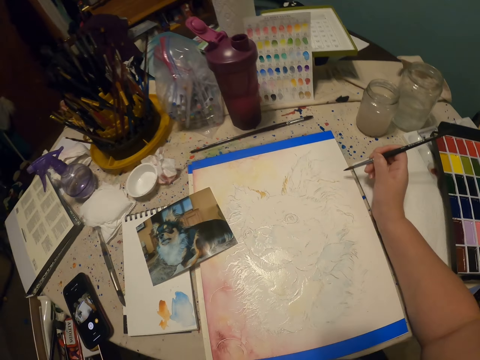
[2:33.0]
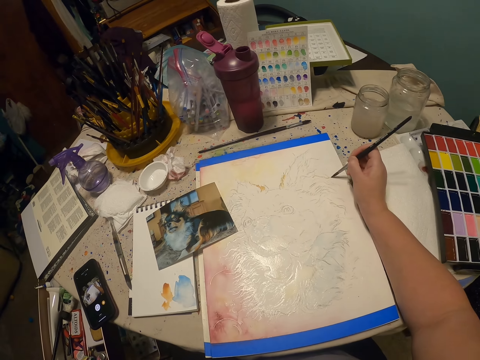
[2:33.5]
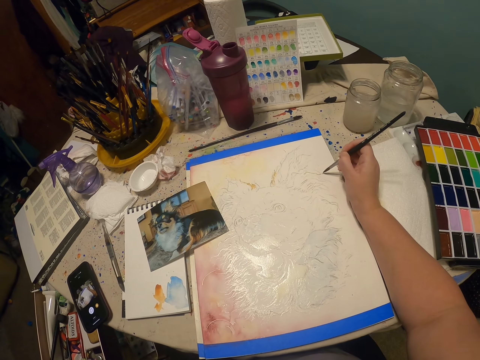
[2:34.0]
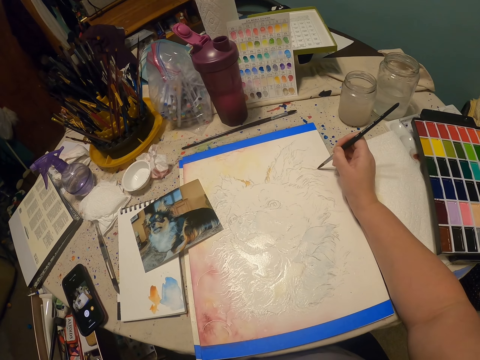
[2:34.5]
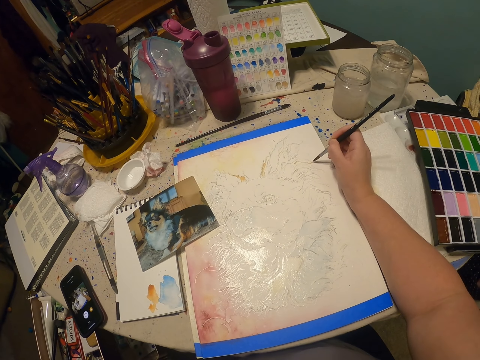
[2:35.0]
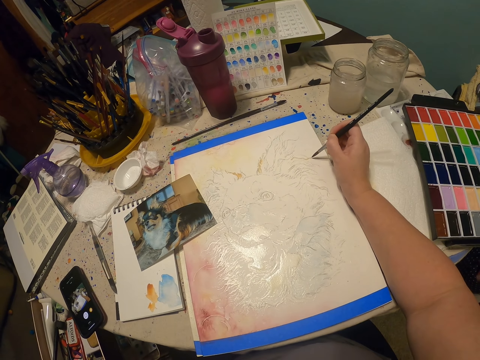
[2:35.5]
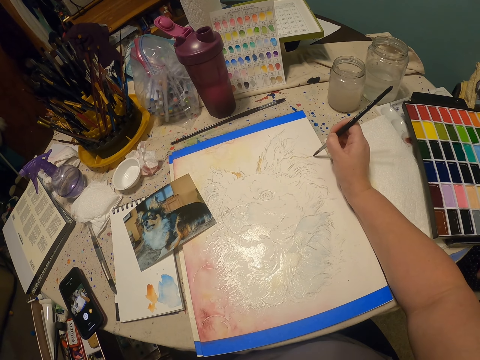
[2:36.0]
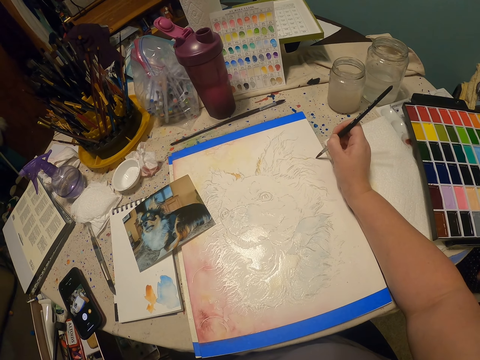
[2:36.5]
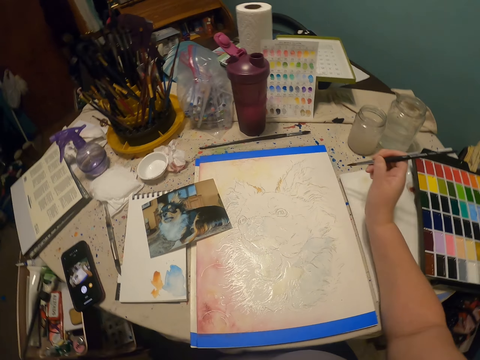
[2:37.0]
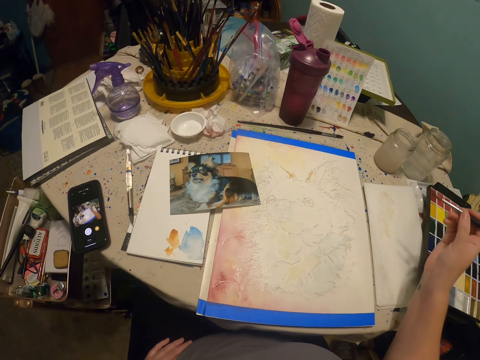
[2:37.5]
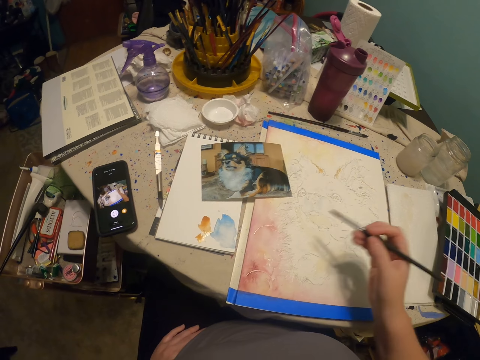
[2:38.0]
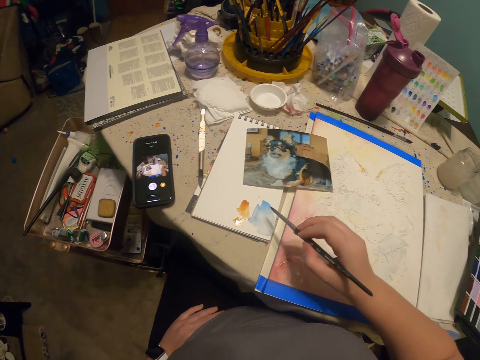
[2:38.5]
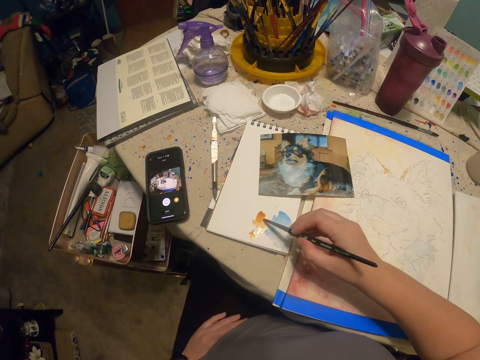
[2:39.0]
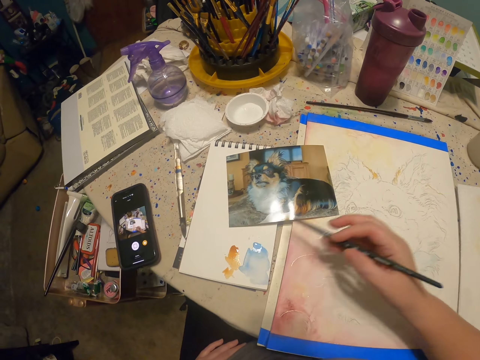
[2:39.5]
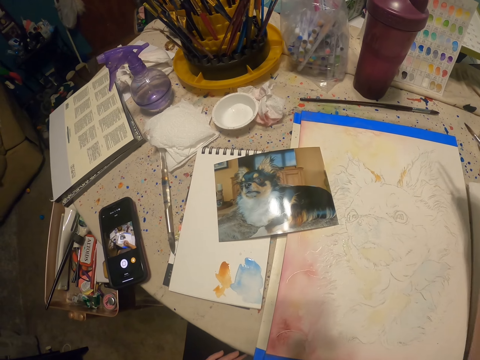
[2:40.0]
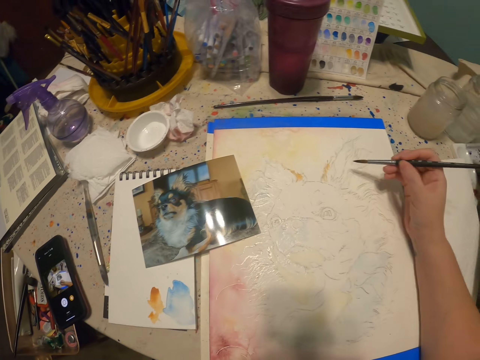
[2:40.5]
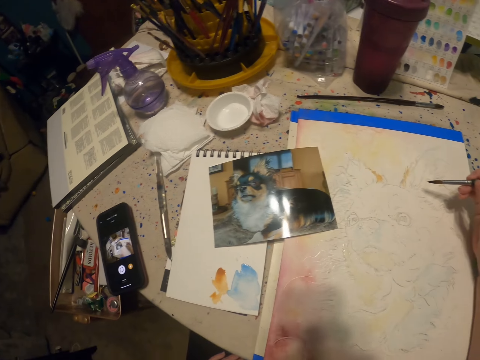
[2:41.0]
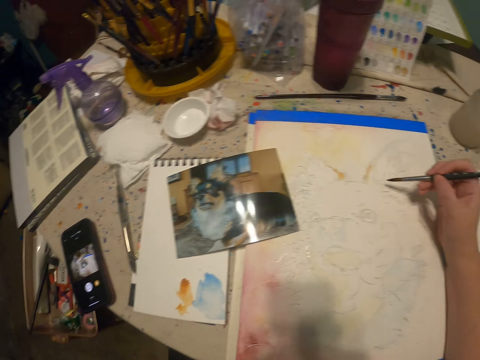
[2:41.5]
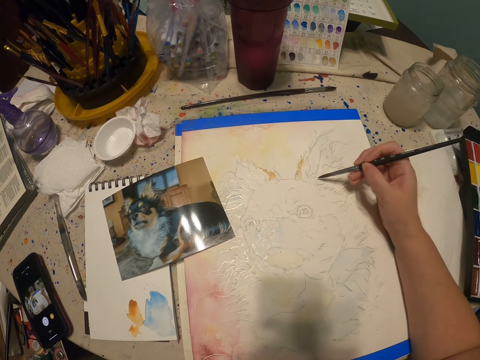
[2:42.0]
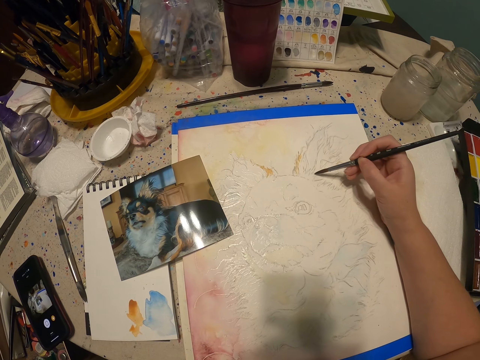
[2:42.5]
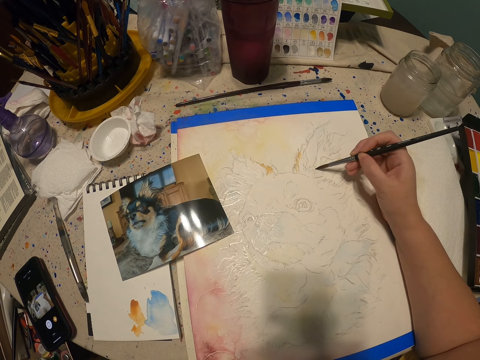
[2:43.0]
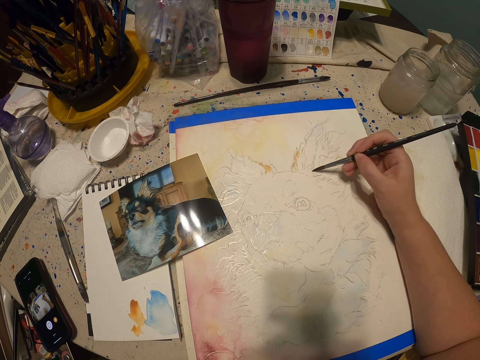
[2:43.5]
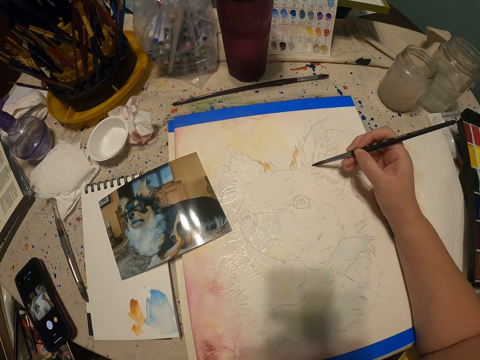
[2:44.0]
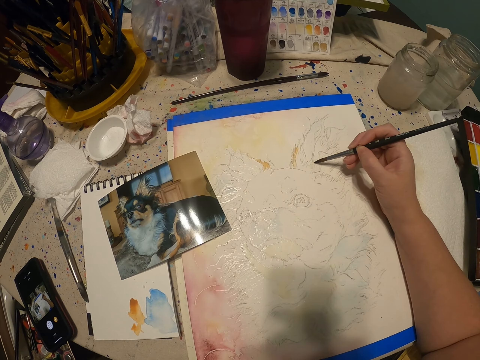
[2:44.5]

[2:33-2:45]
The camera wearer paints on the painting. They lift up the paint brush. They touch paint on the paper. They paint on the writing pad.

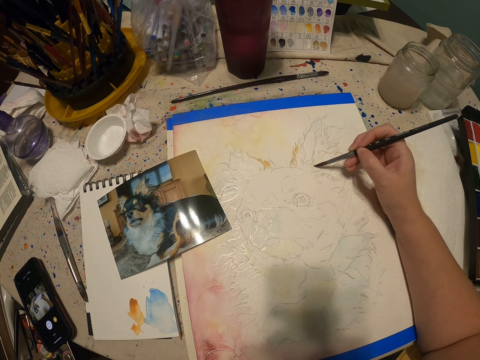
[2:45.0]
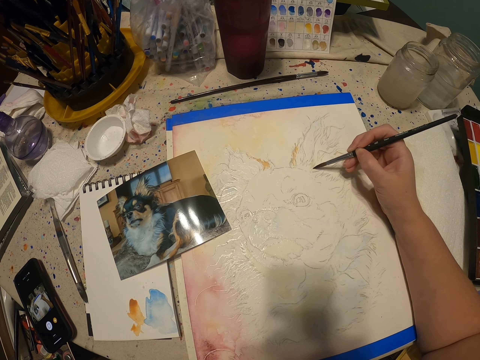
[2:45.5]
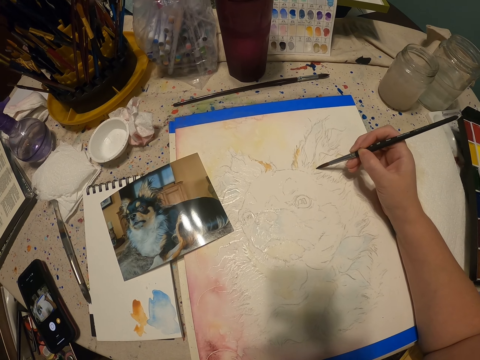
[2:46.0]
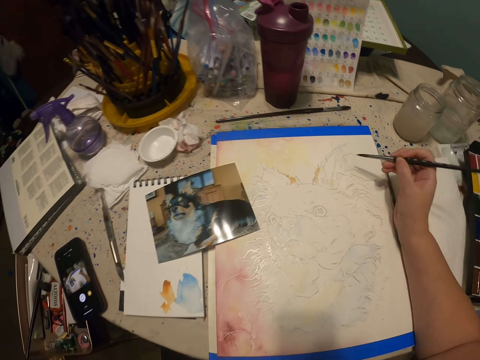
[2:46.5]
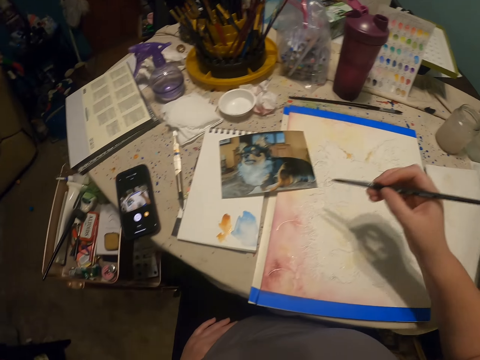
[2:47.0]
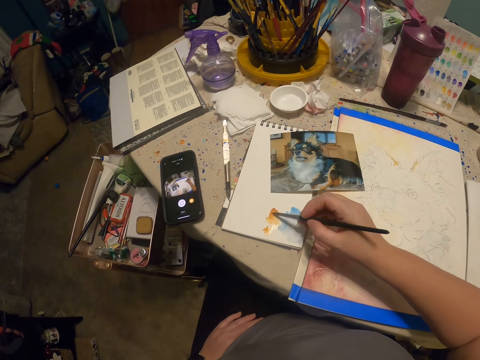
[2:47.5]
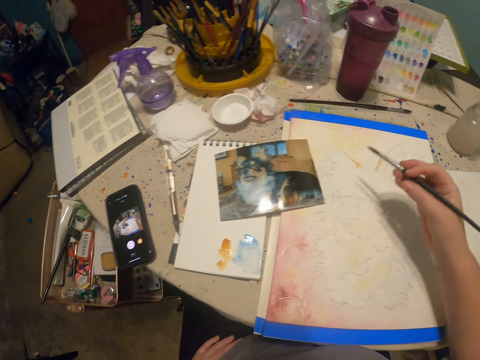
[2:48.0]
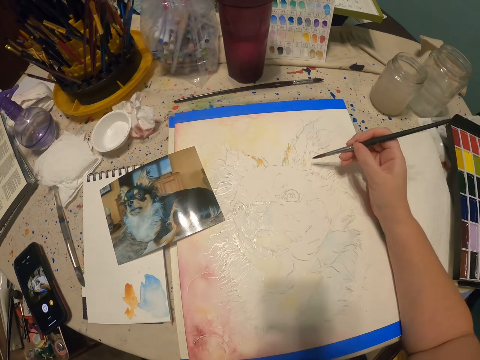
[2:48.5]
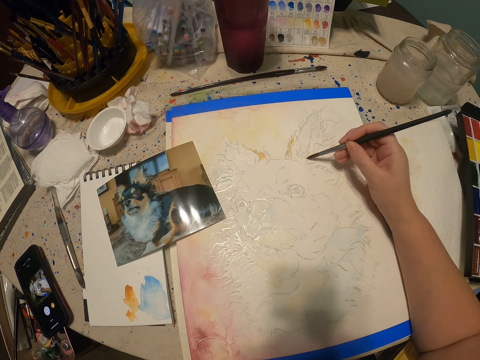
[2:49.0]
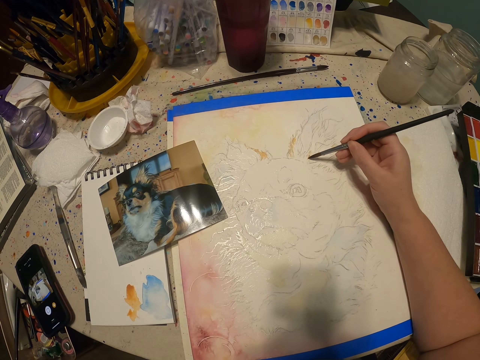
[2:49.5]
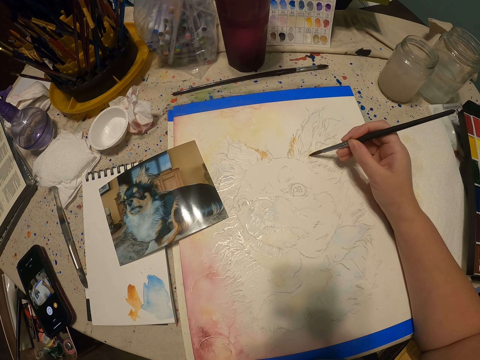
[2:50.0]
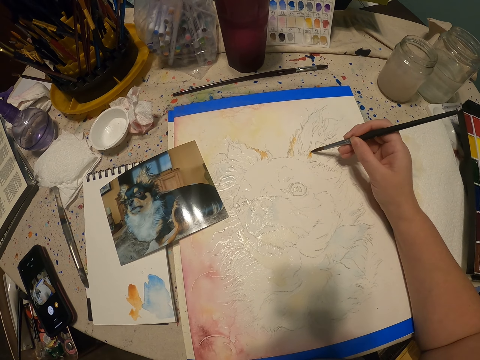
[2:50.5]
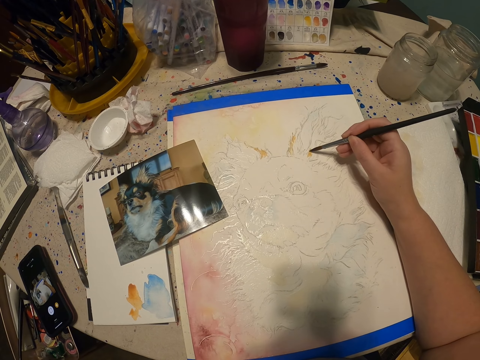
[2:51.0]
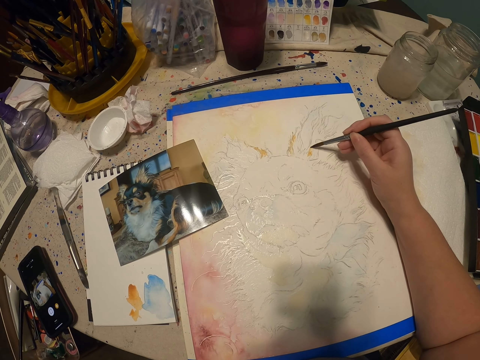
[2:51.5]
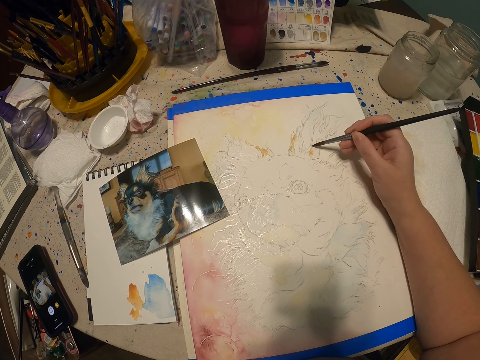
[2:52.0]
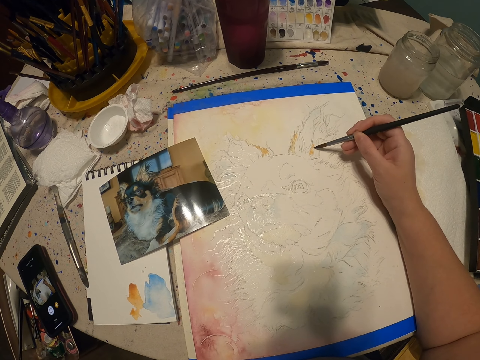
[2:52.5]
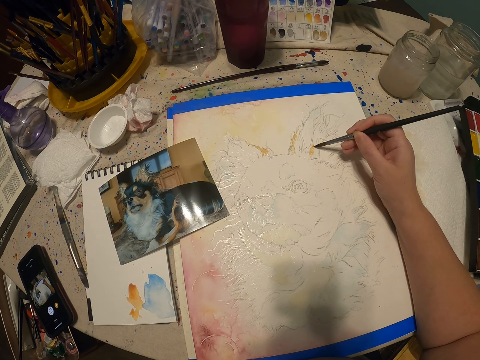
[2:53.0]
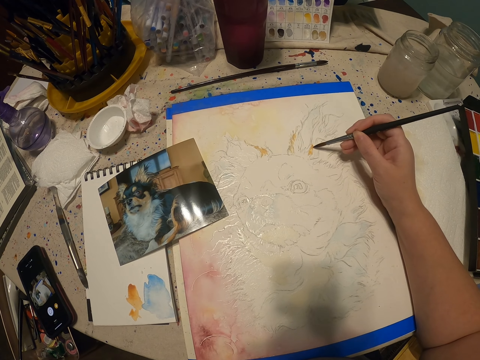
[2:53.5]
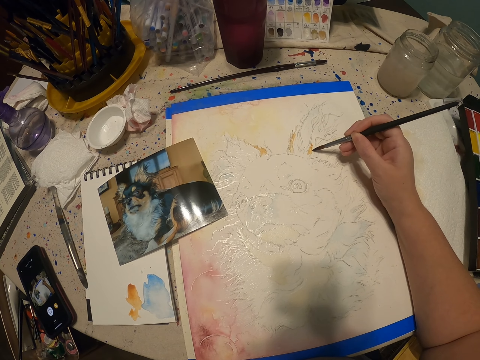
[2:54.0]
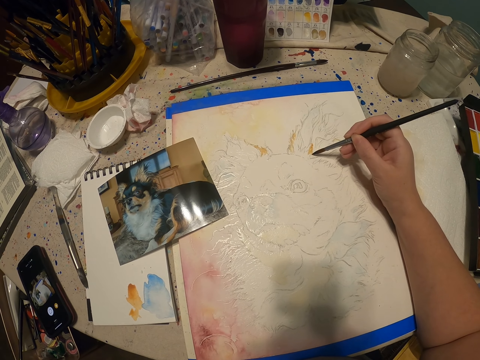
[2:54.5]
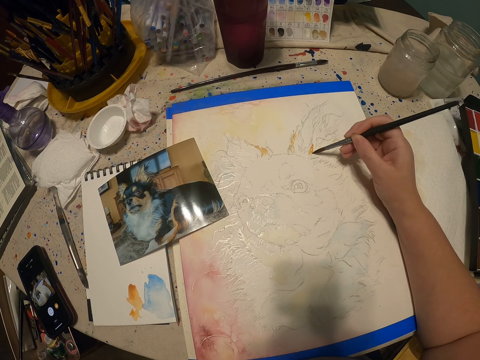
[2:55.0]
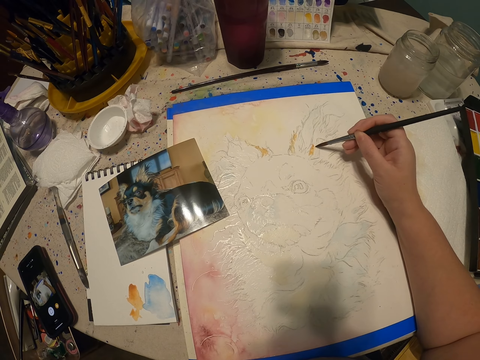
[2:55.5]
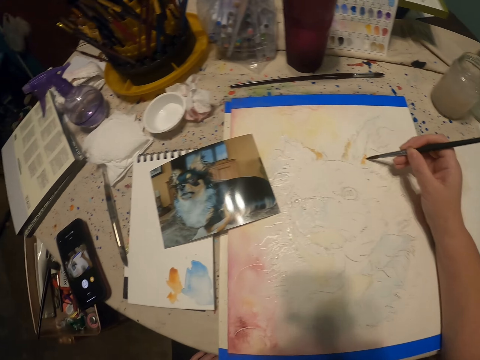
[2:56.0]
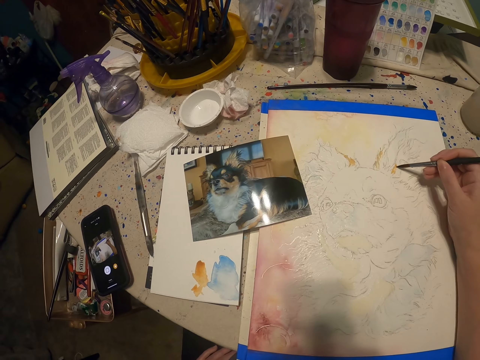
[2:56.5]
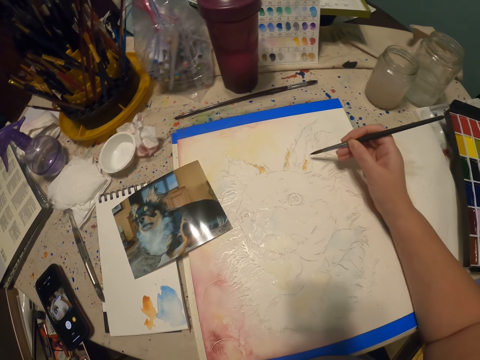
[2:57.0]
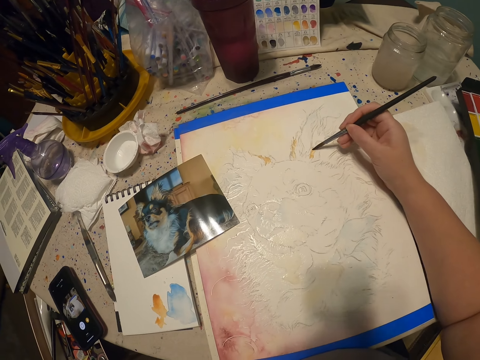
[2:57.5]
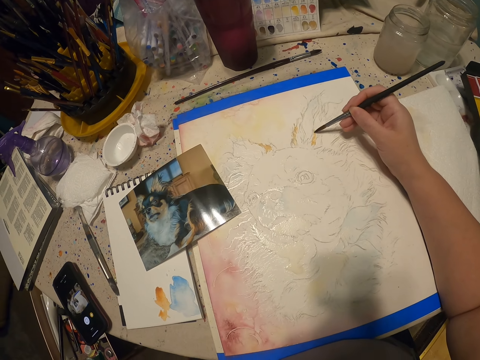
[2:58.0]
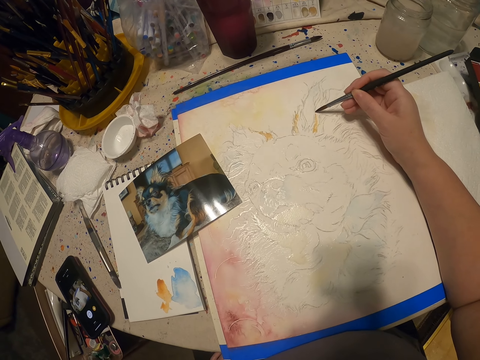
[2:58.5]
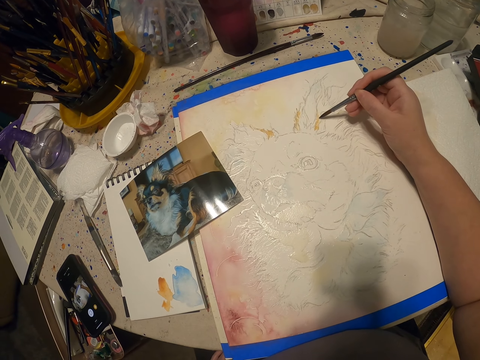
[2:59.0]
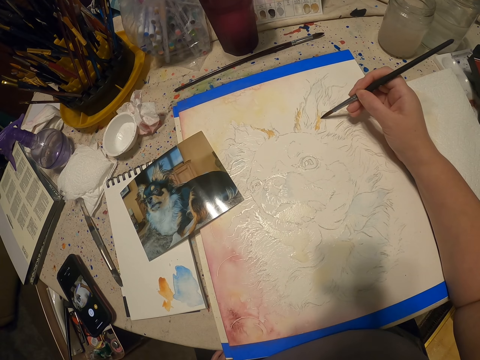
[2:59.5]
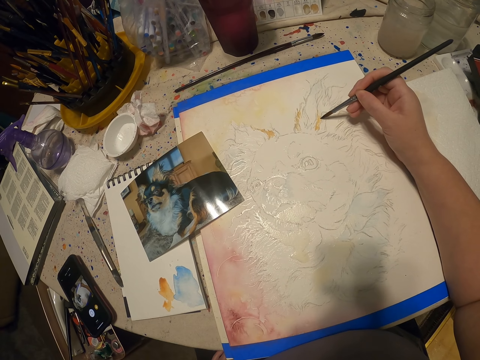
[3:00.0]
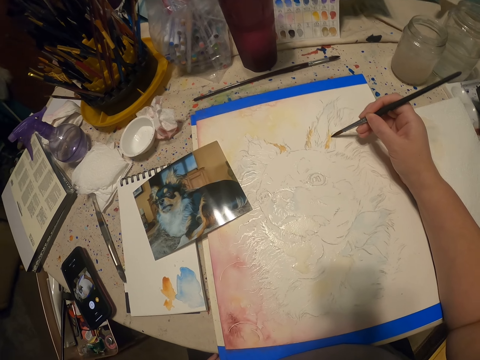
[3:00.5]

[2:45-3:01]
The camera wearer paints on the painting. They paint on the writing pad. They touch the paint. They paint on the painting. They look around. They paint on the painting.
